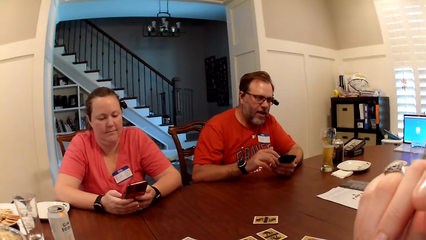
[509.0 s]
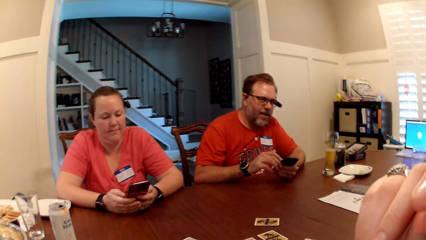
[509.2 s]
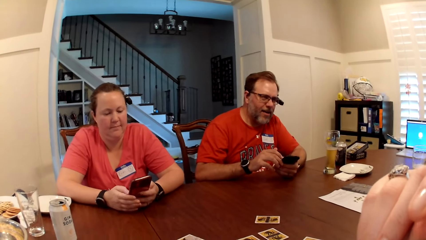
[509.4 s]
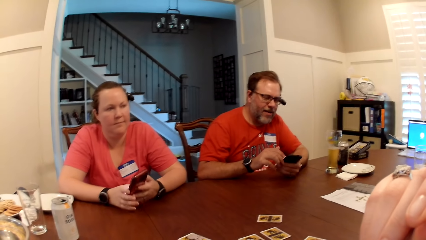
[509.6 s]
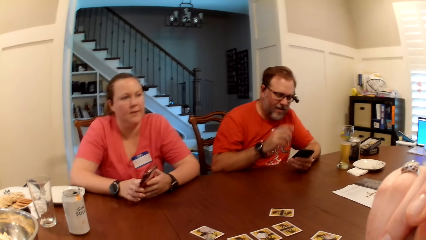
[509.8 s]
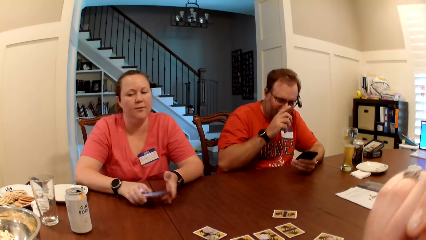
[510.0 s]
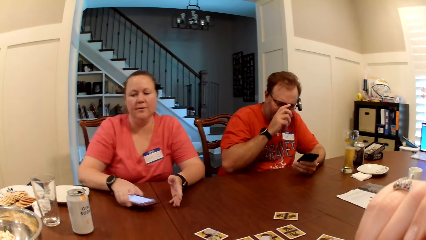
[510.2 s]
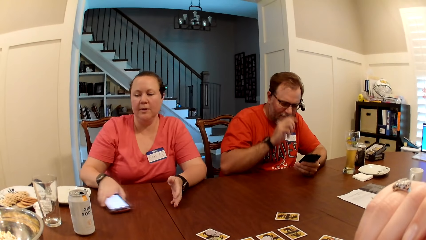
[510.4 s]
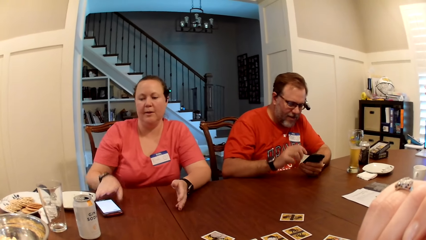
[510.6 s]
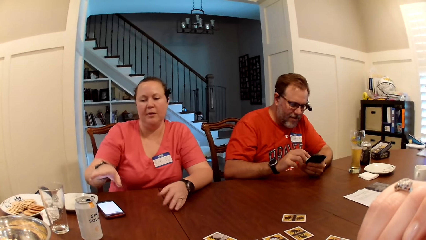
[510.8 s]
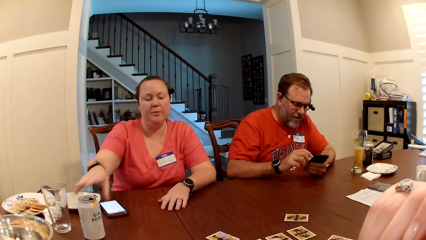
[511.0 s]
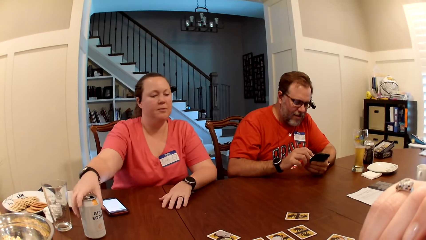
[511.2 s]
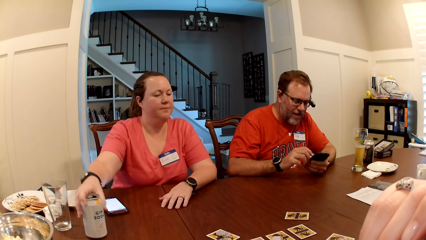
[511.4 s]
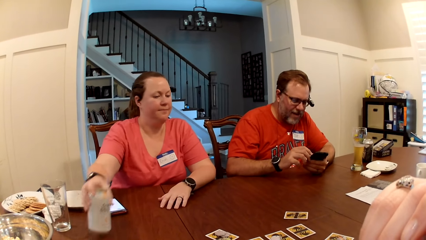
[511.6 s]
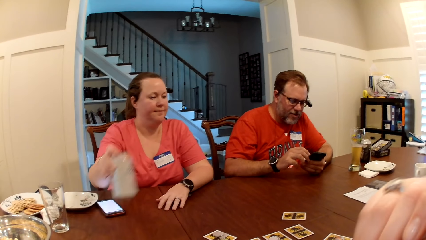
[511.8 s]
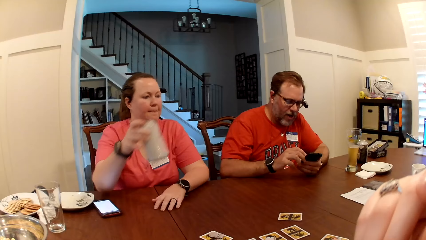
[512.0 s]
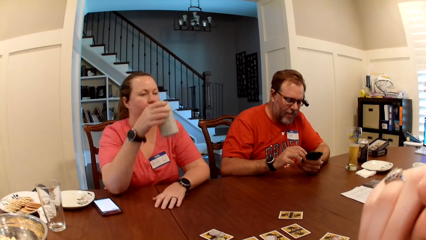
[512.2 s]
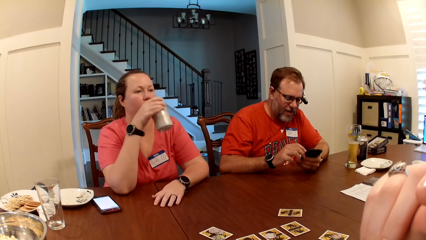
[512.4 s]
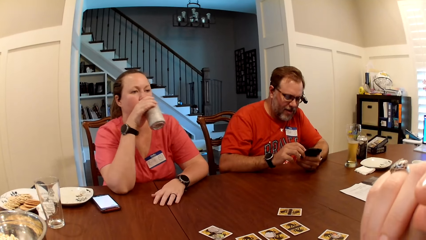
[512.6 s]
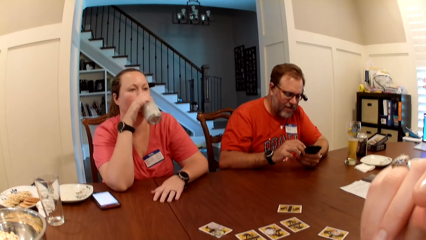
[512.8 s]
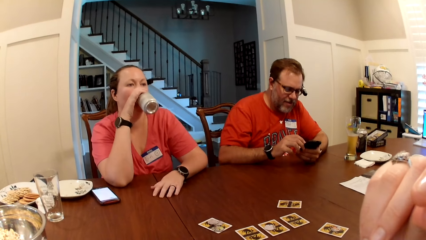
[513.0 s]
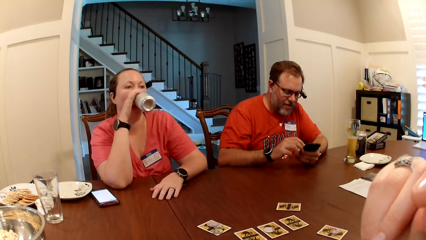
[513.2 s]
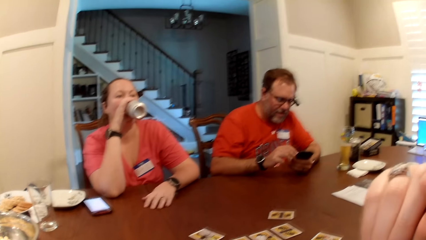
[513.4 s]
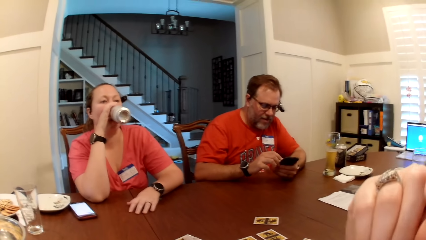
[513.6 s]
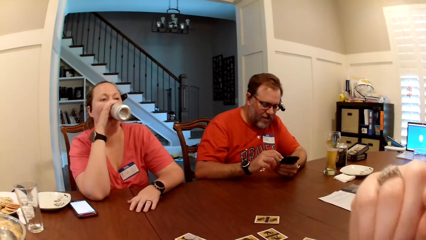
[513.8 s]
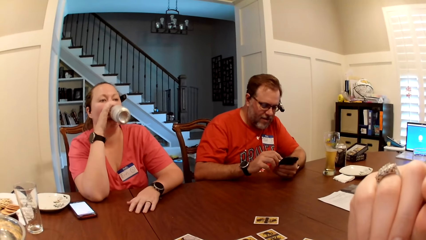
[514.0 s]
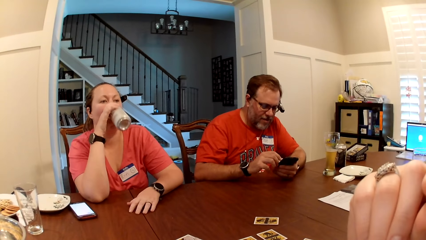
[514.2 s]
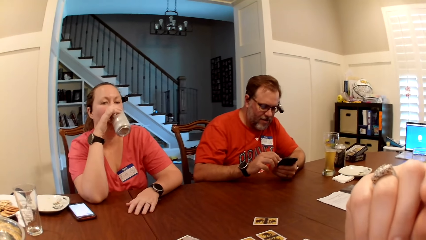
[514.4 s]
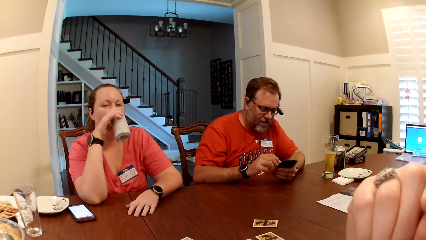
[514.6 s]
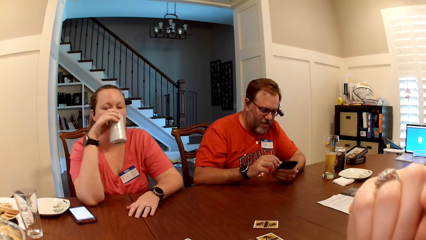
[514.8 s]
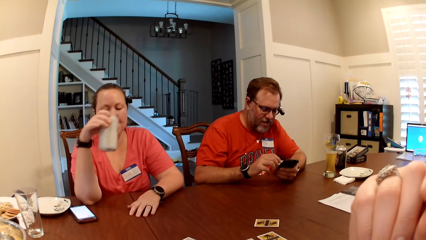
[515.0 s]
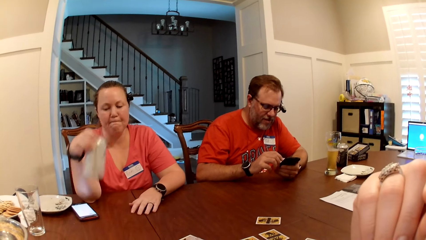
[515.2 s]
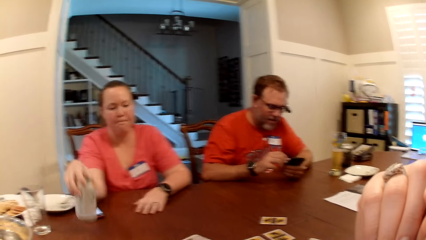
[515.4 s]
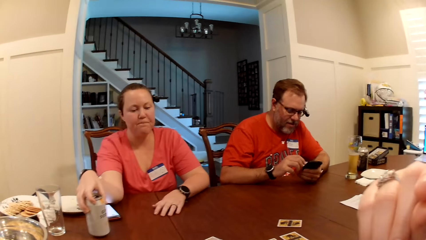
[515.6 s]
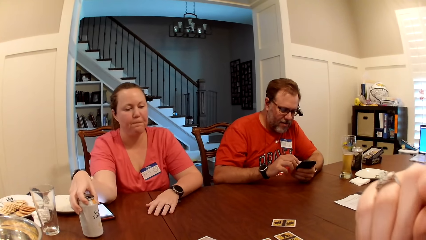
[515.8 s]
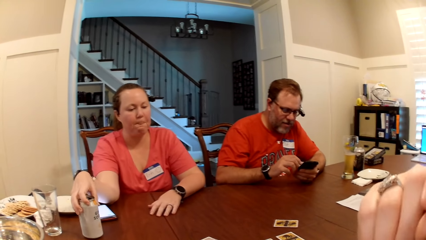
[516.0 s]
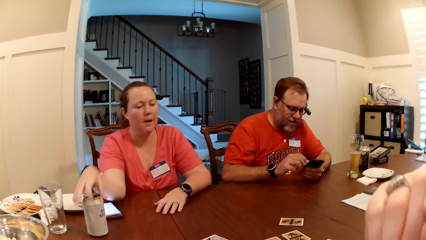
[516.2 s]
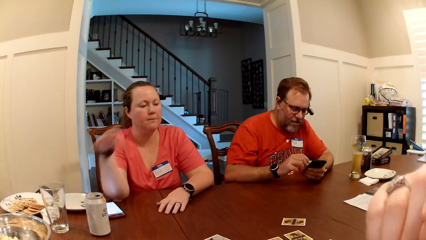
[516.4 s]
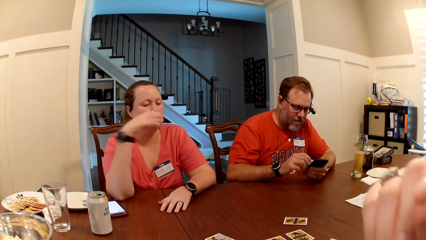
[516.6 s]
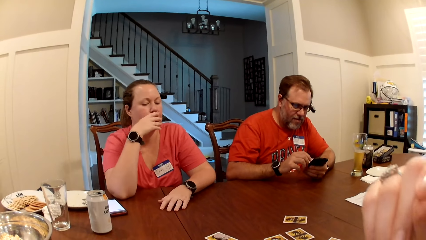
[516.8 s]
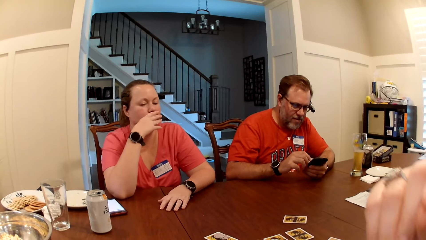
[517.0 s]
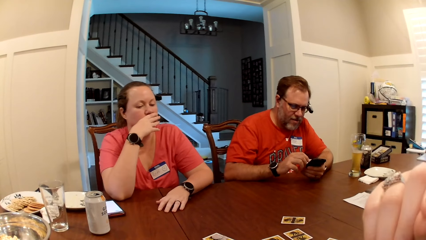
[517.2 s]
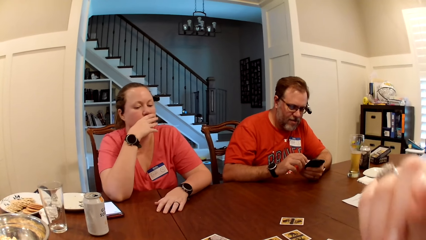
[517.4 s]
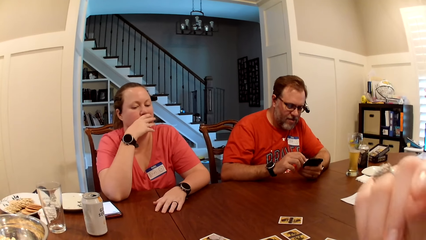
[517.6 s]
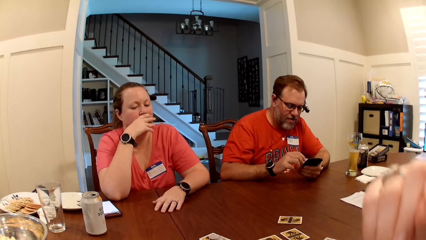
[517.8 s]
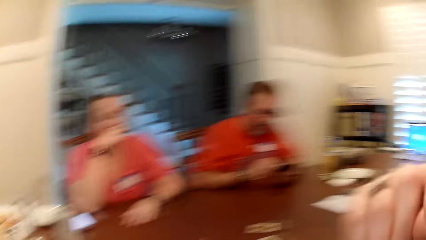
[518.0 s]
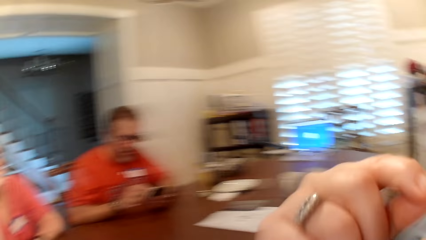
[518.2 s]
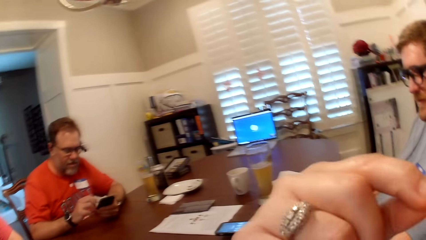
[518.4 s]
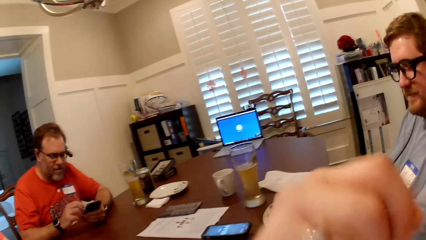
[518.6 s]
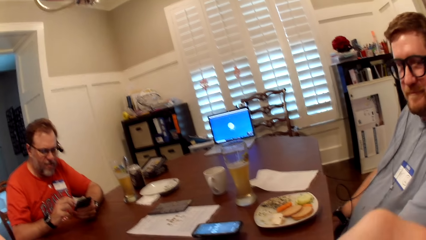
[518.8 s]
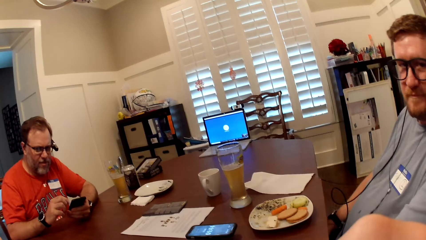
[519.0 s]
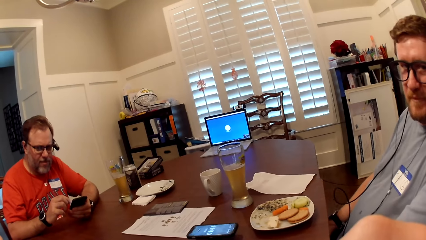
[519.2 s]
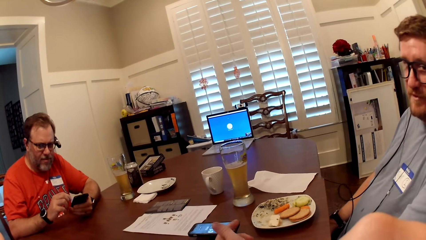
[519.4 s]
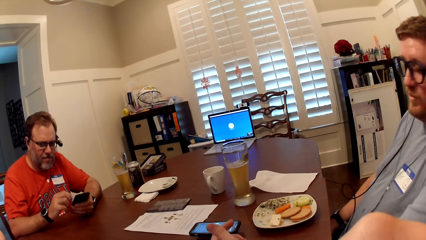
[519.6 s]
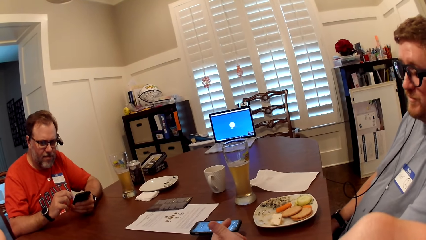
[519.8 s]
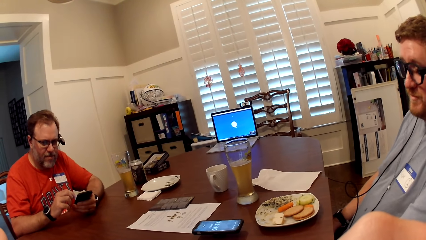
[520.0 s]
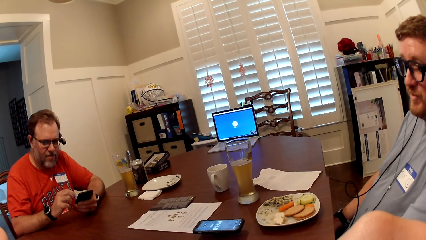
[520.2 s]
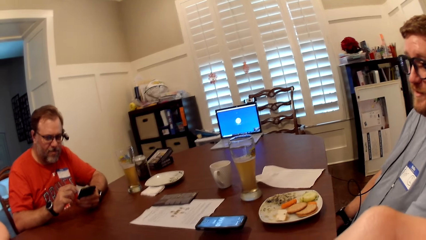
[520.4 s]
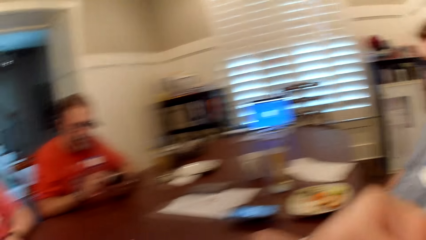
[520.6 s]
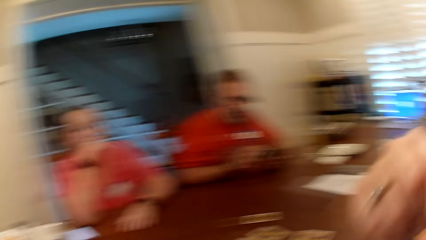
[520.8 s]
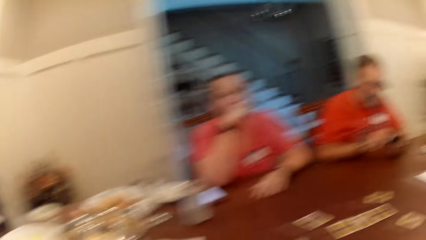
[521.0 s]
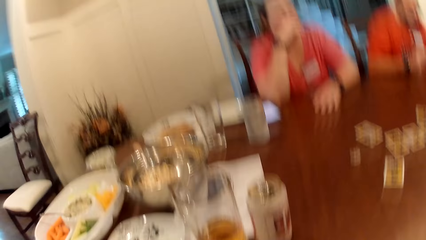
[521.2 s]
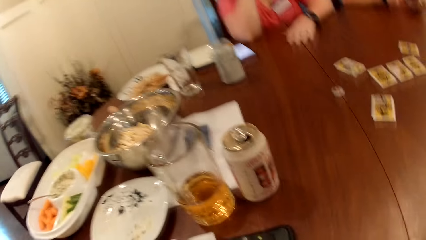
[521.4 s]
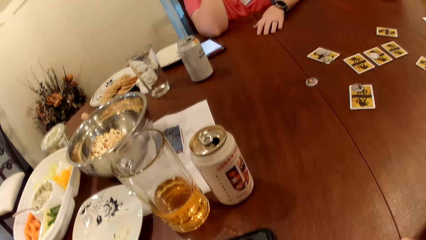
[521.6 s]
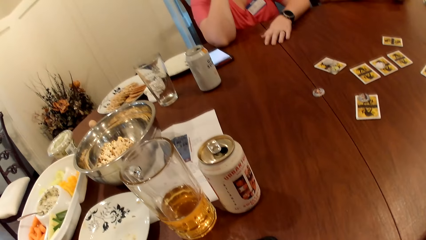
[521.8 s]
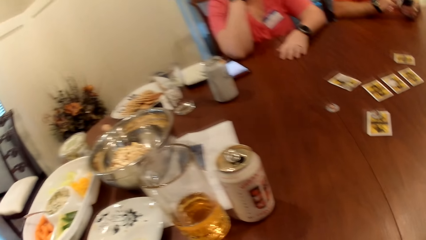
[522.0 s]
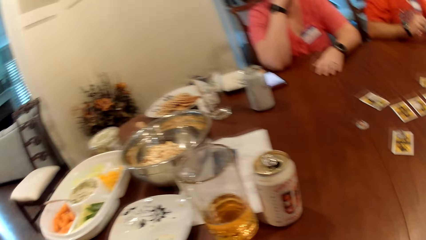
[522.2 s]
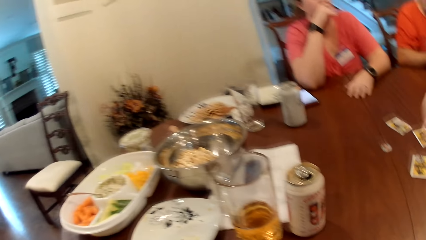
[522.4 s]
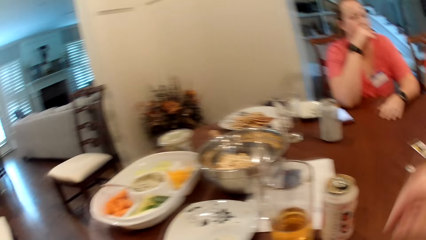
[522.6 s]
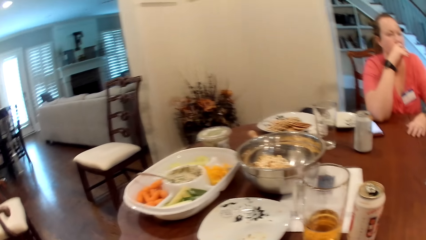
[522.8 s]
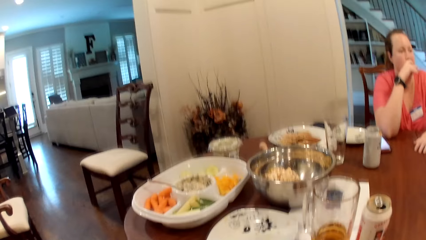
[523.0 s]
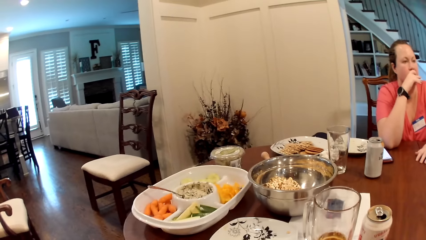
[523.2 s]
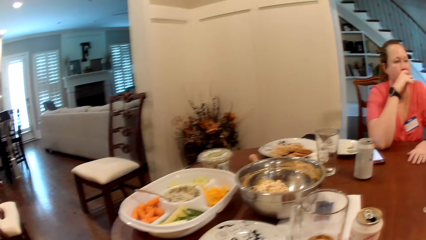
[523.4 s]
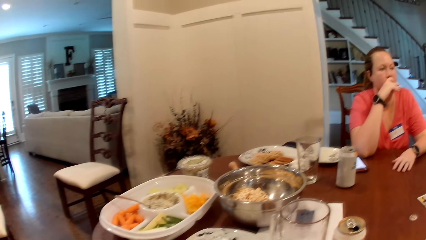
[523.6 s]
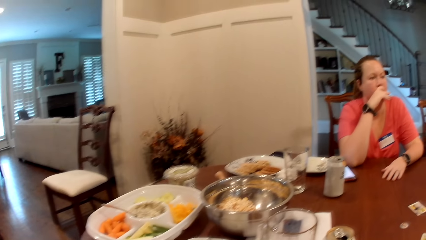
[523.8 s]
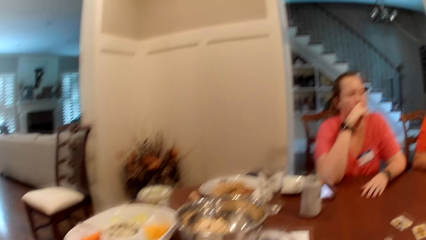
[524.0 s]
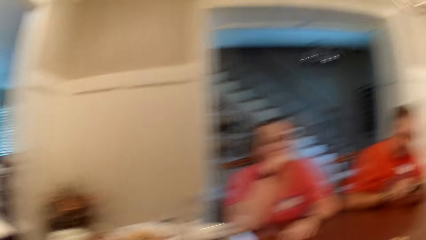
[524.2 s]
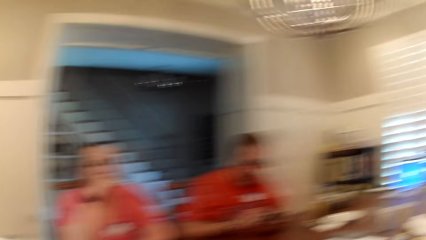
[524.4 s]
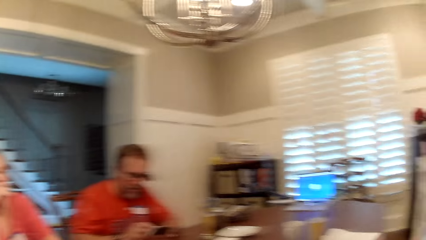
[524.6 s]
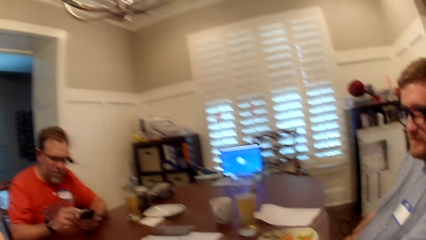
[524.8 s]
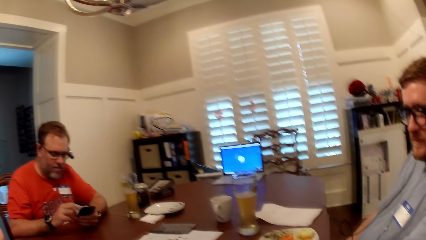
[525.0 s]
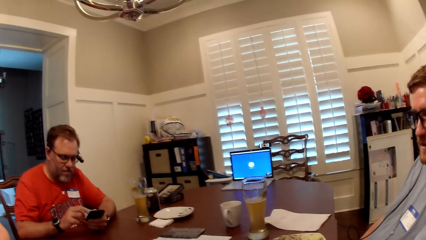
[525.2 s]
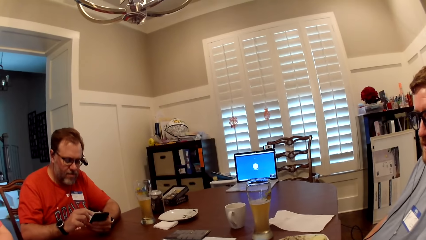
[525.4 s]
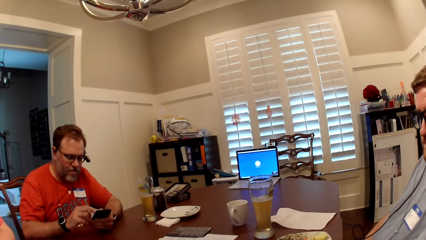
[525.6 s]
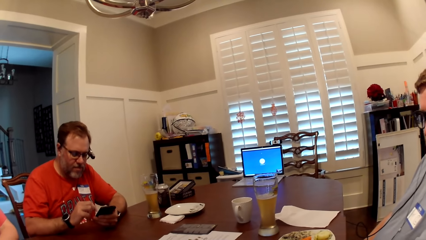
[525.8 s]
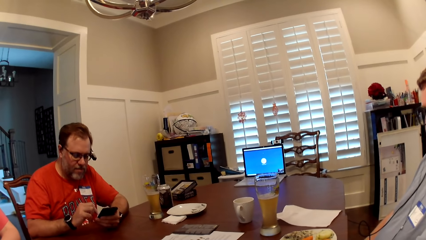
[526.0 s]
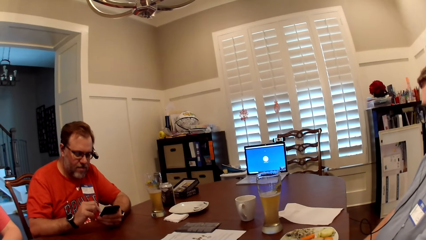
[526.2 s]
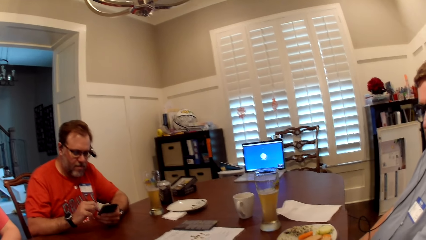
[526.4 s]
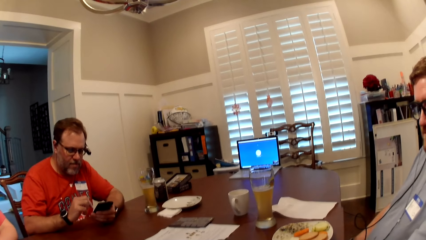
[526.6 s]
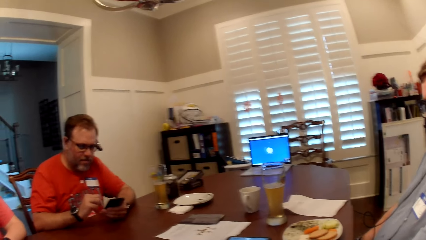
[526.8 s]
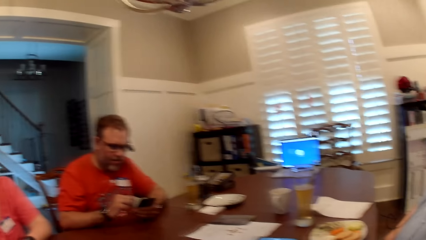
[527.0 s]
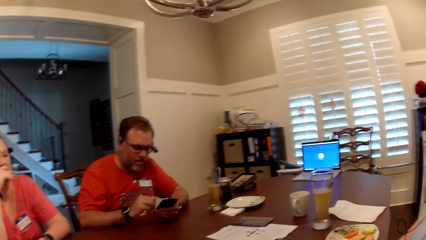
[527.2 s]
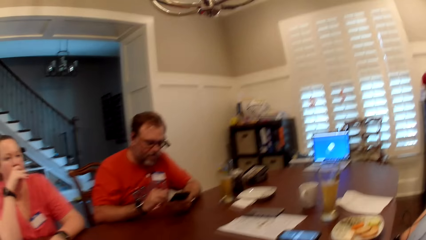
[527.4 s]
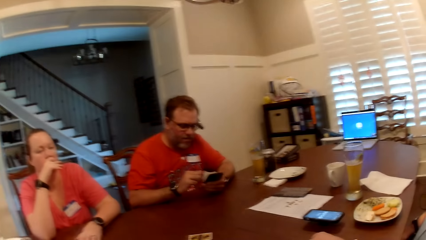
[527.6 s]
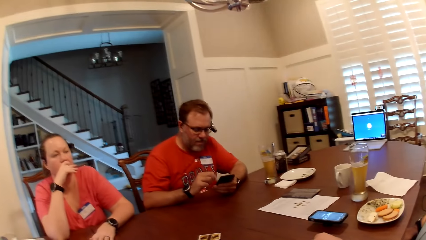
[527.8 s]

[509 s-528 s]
A woman drops the phone on the table with her right hand. The woman picks the canned drink on the table with her right hand. The woman drinks alcohol from the can in her right hand. The woman drops the canned drink on the table with her right hand. The camera wearer looks around.
